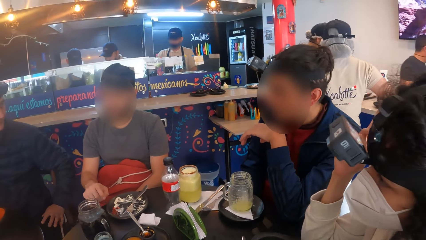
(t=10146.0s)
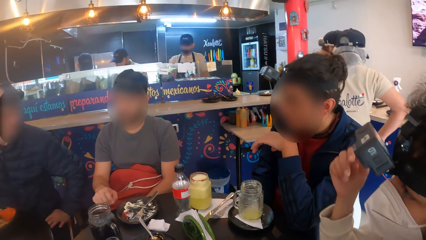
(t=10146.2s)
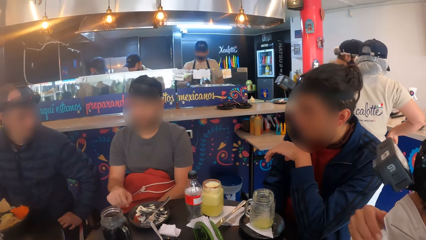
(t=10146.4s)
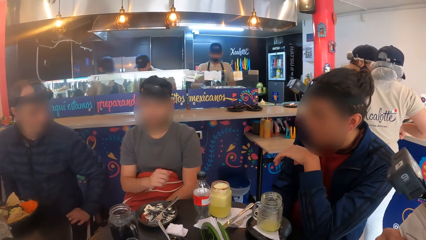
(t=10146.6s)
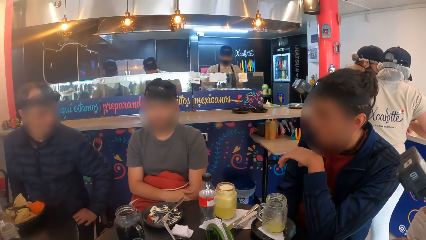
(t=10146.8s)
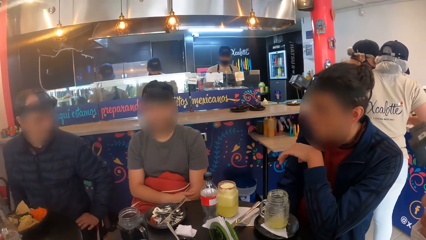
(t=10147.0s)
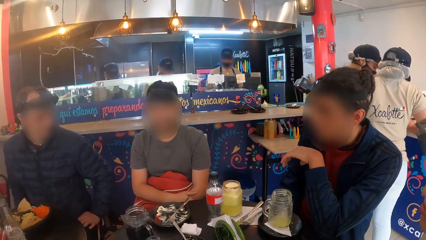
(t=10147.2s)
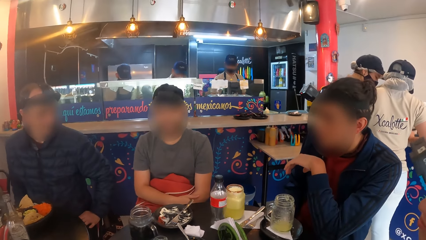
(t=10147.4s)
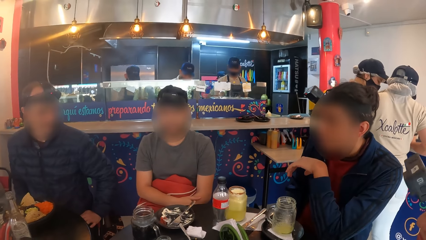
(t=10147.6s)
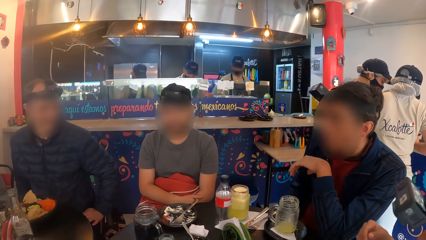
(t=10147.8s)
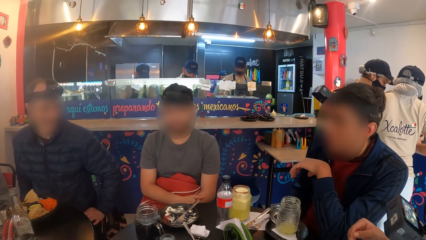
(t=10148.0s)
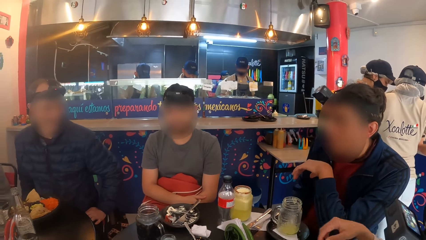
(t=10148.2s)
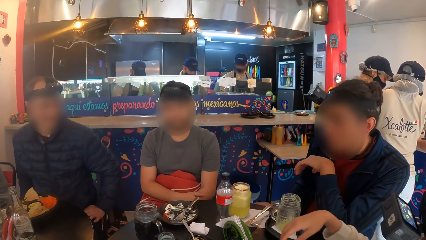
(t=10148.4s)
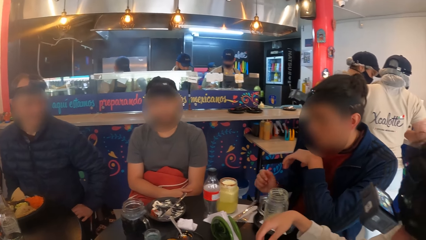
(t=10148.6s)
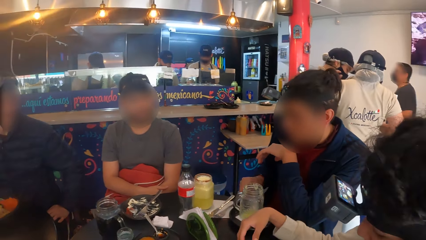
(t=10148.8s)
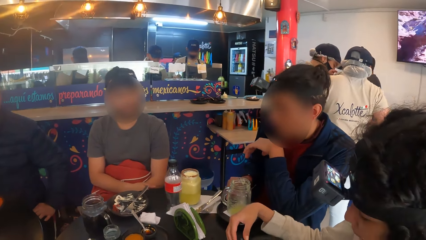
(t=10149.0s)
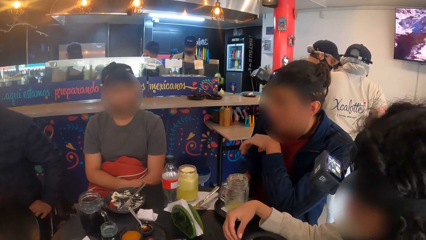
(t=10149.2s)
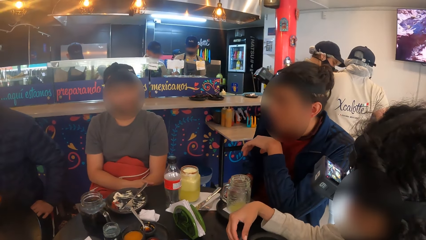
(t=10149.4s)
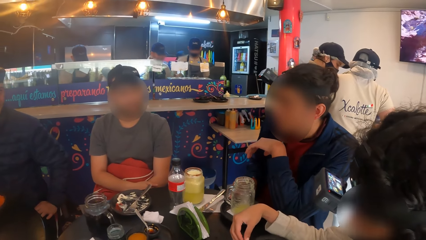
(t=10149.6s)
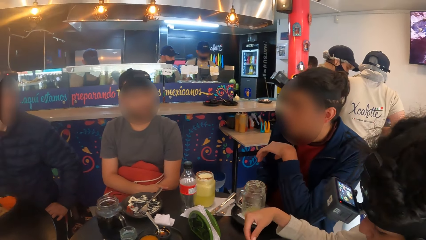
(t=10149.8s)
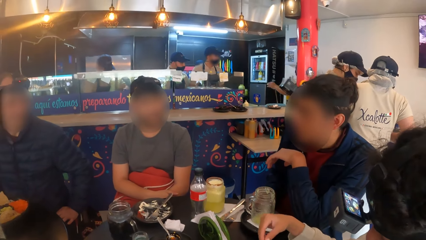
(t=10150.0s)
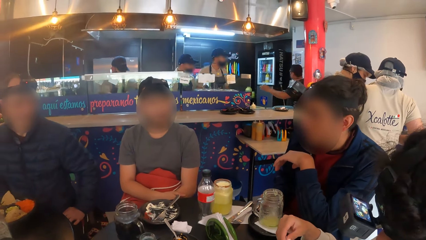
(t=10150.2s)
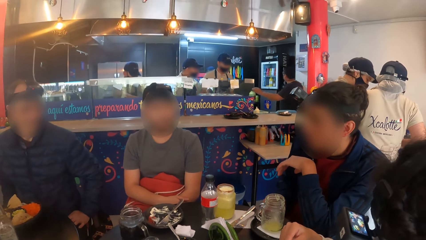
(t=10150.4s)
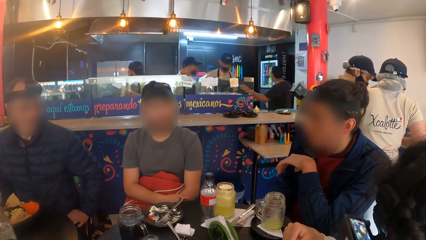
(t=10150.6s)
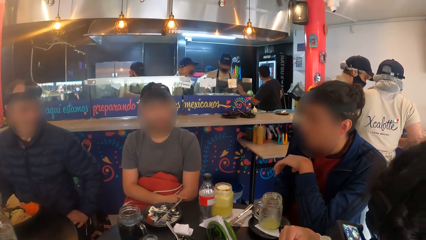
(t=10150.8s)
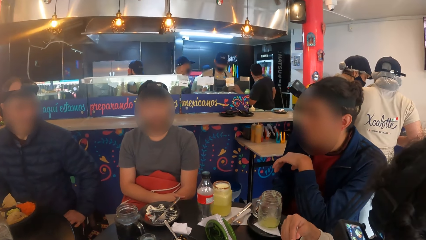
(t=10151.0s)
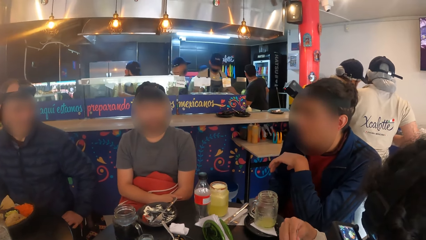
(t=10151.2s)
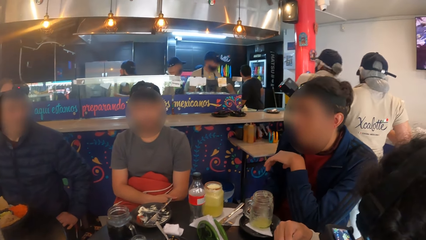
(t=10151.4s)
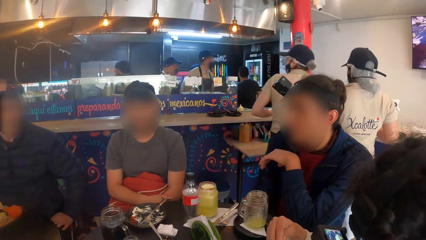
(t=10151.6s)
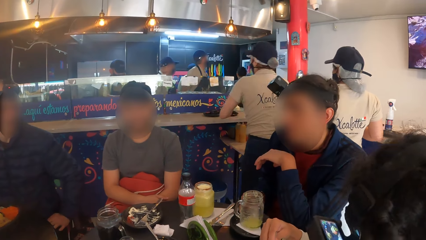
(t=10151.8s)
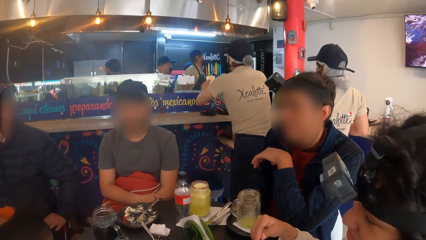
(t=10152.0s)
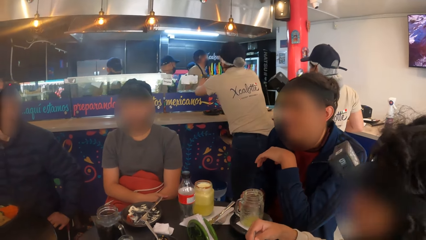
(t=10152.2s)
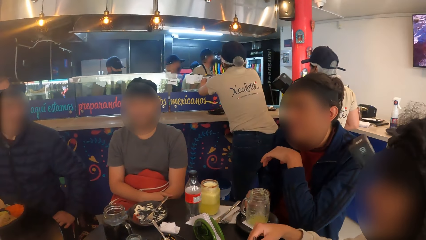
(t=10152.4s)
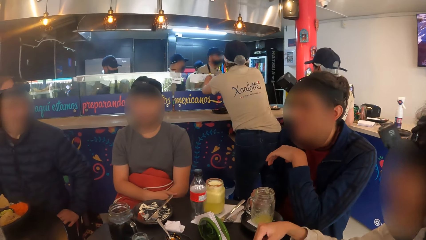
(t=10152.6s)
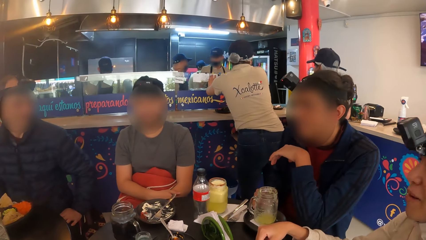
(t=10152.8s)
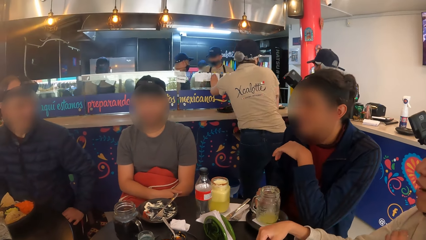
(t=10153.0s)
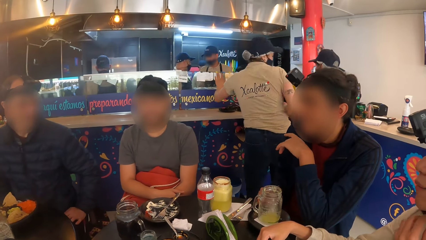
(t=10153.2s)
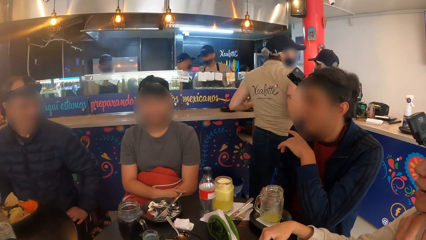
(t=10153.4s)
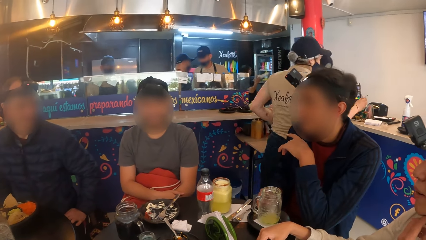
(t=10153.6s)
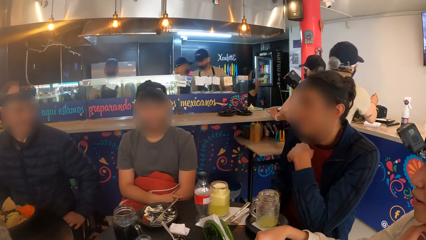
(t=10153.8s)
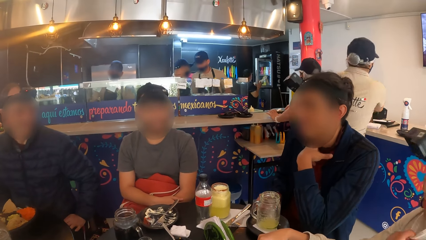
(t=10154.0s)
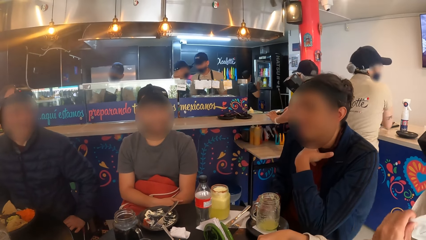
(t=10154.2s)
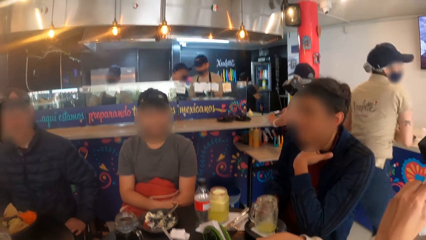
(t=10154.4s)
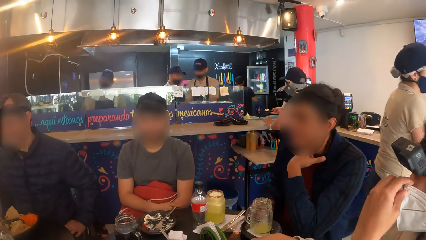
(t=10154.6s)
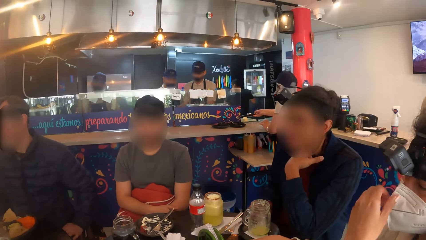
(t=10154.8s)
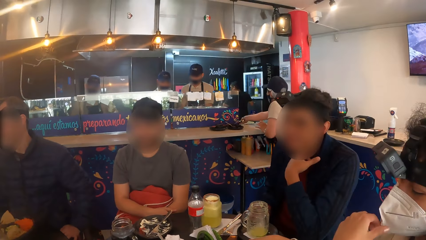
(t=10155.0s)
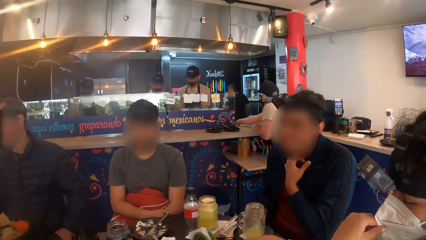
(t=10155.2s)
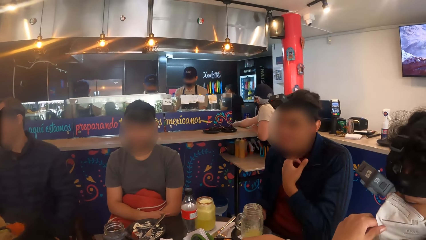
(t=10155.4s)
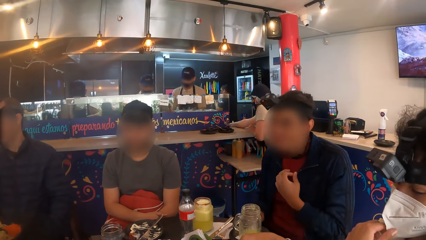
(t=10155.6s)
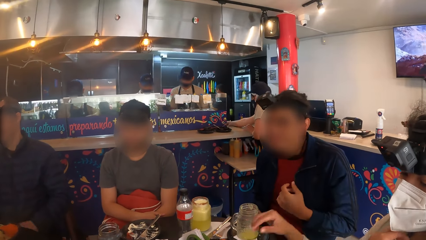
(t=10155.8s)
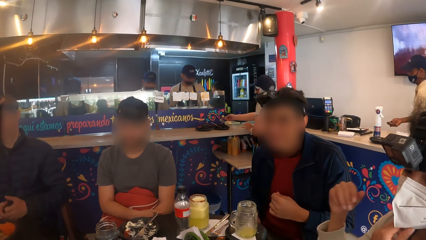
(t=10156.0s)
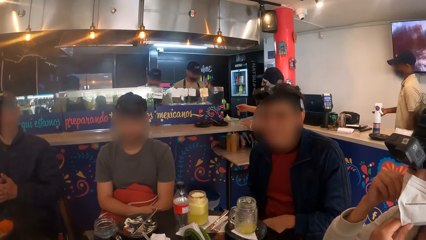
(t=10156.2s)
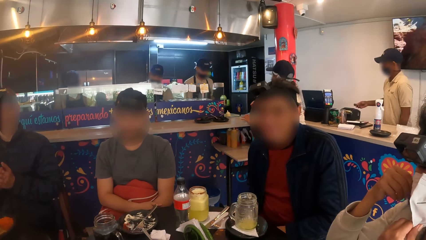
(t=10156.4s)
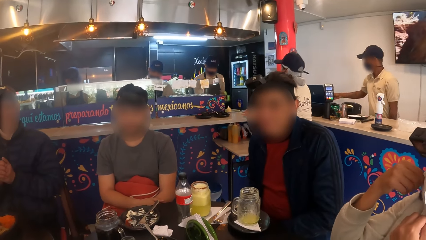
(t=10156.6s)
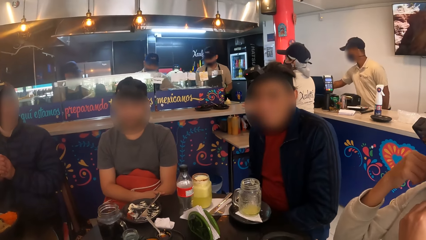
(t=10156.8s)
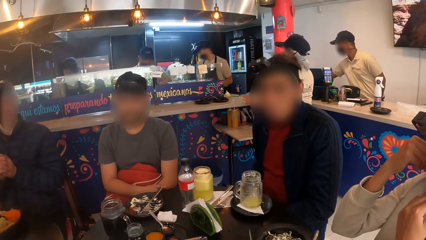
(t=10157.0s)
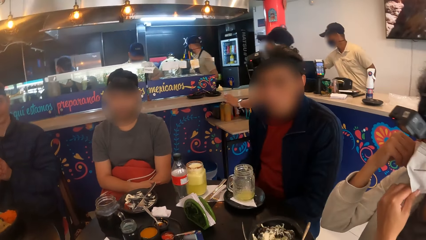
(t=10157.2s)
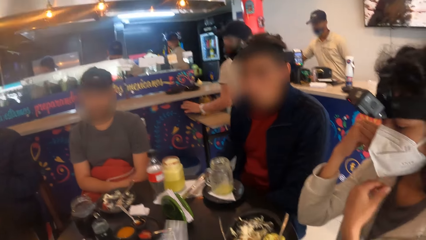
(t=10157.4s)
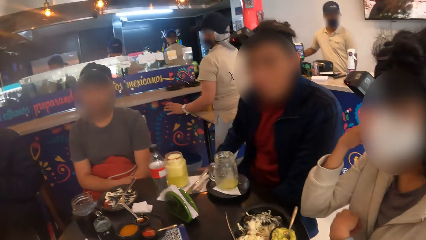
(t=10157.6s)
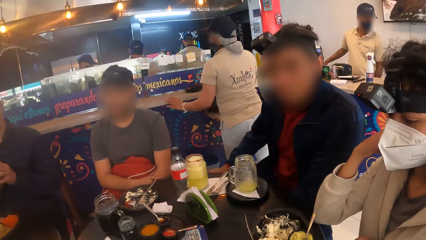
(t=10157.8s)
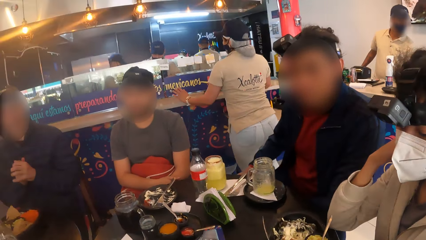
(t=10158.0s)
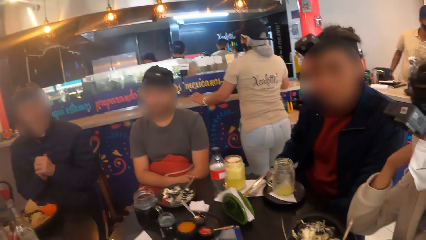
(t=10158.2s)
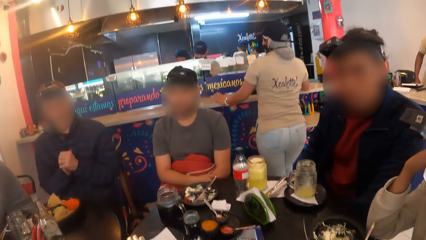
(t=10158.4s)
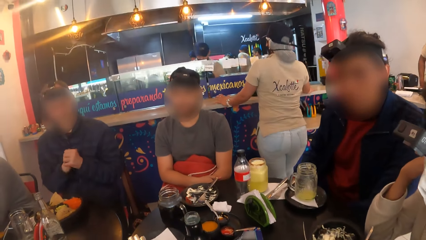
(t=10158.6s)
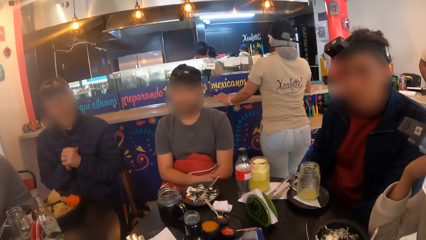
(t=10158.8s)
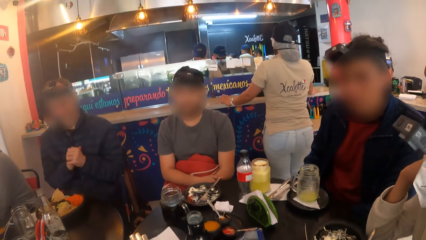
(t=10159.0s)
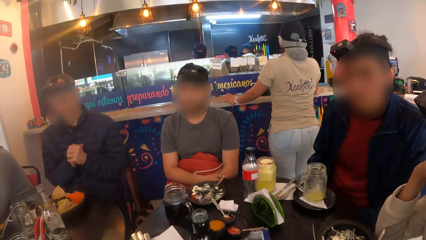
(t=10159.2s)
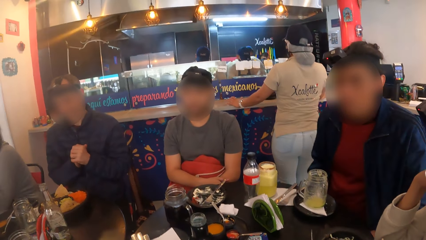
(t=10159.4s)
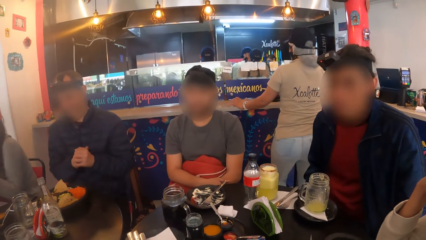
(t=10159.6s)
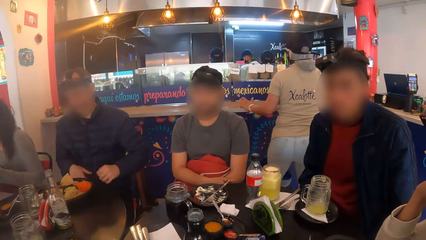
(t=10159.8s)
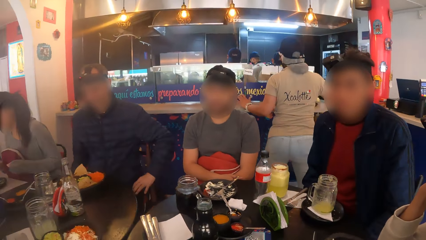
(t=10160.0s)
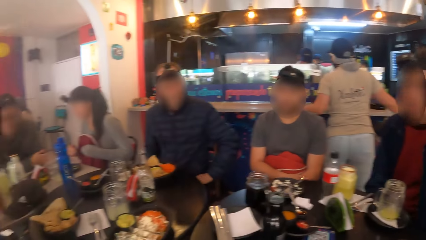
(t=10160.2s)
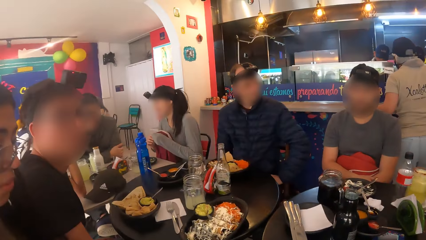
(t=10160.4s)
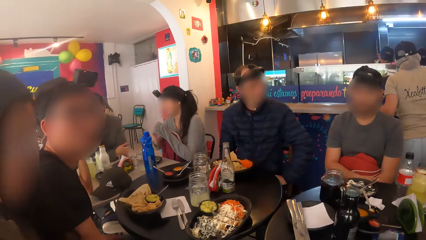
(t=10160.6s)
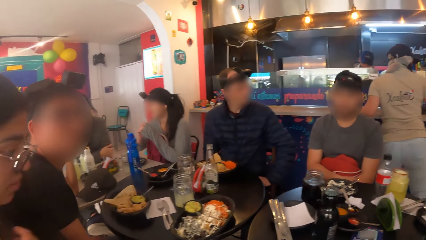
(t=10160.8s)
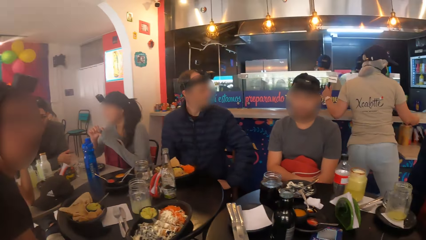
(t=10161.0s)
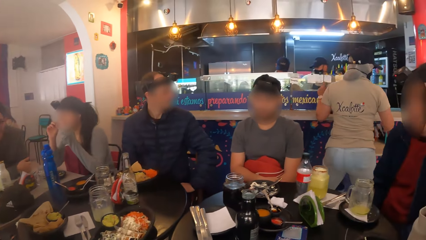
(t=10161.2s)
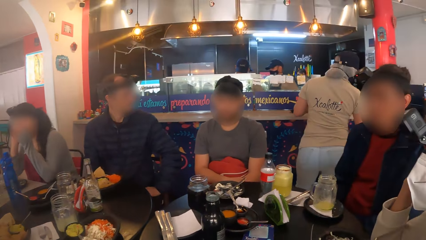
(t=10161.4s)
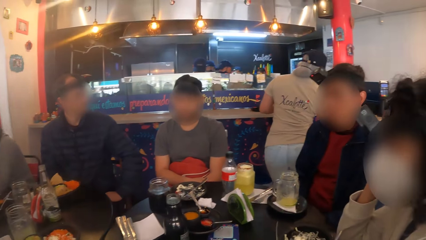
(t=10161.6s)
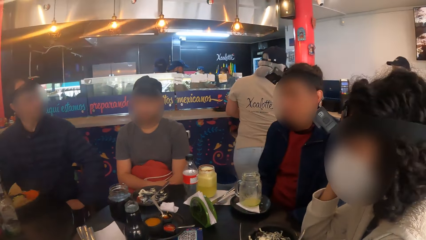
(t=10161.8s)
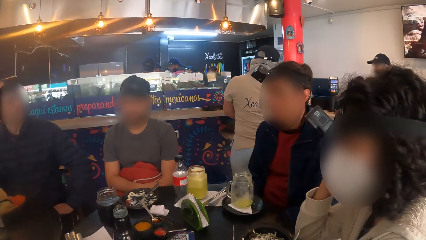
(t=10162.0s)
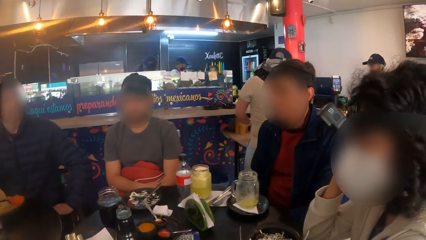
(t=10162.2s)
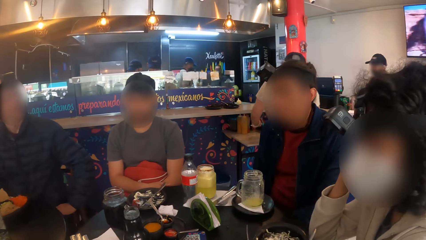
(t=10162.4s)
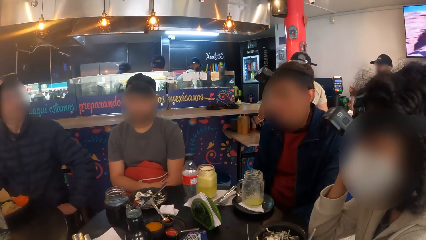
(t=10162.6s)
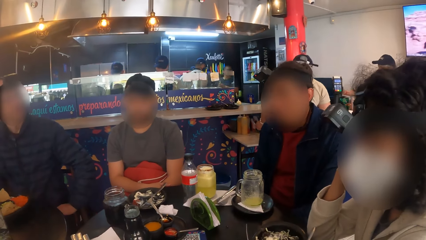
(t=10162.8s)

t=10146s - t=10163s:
The woman adjusts a nose mask on her face with her right hand.
